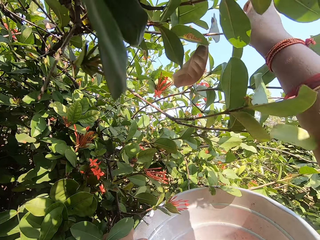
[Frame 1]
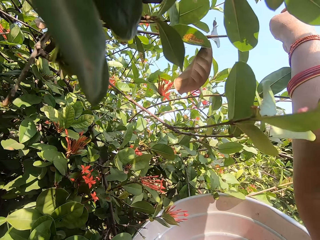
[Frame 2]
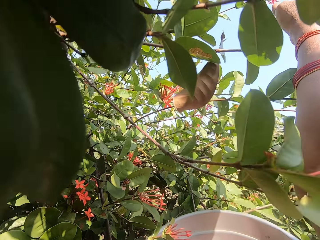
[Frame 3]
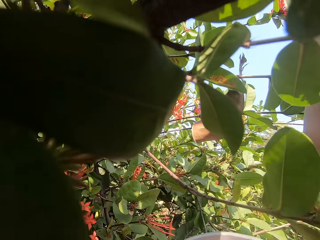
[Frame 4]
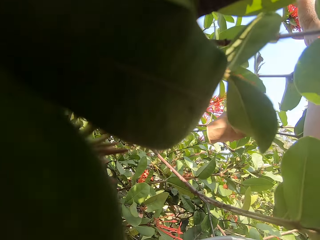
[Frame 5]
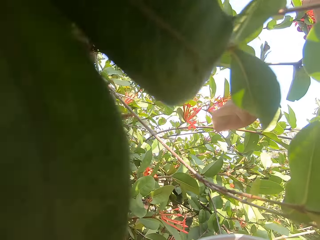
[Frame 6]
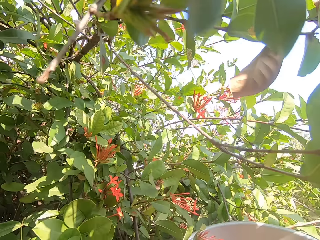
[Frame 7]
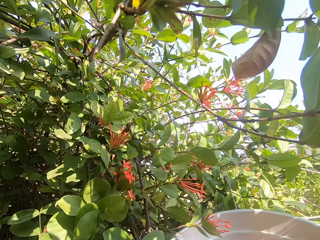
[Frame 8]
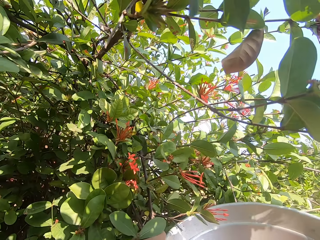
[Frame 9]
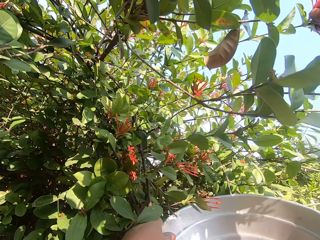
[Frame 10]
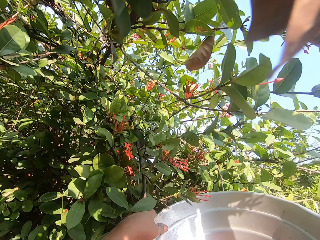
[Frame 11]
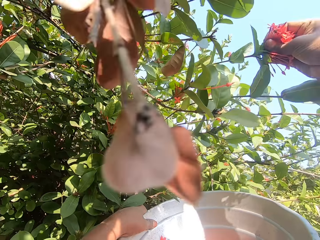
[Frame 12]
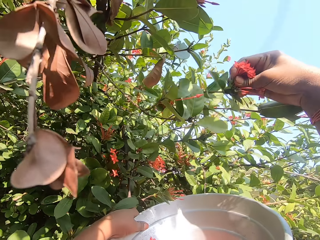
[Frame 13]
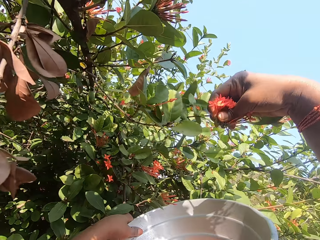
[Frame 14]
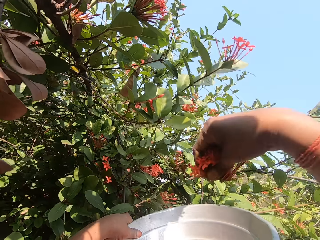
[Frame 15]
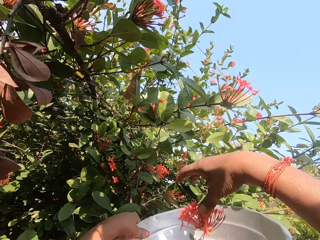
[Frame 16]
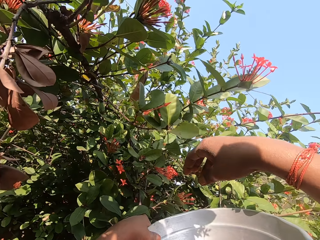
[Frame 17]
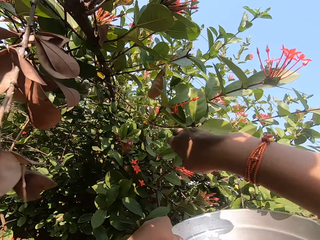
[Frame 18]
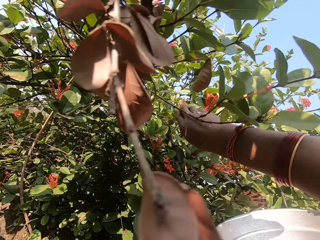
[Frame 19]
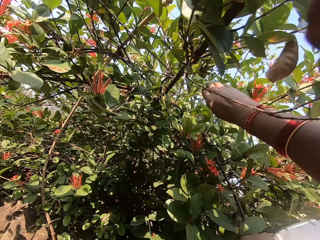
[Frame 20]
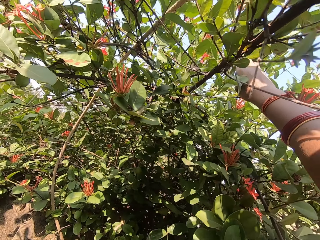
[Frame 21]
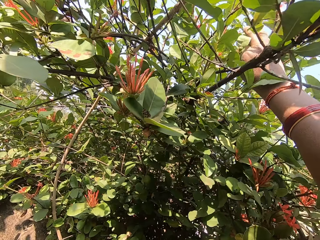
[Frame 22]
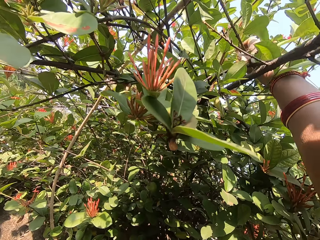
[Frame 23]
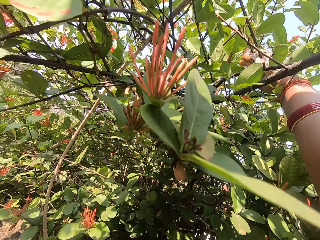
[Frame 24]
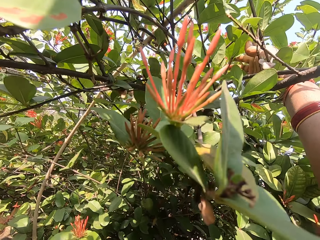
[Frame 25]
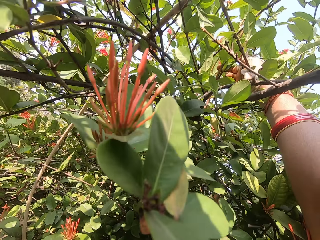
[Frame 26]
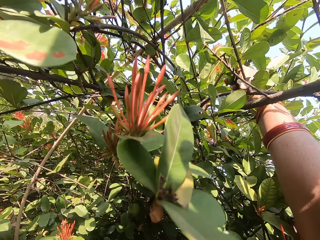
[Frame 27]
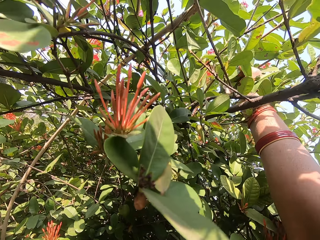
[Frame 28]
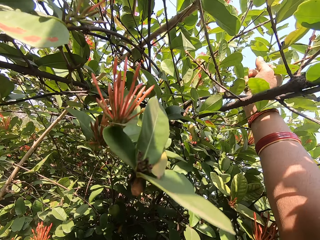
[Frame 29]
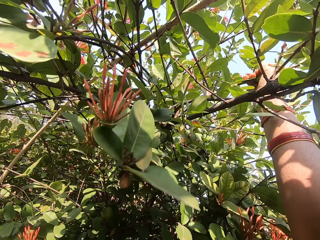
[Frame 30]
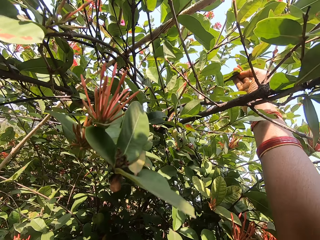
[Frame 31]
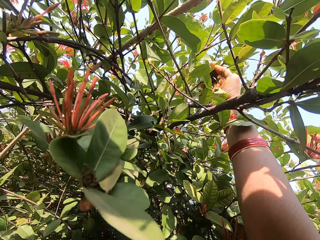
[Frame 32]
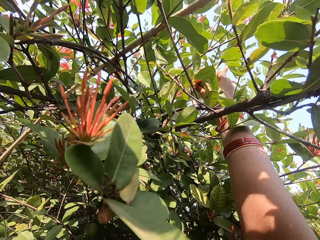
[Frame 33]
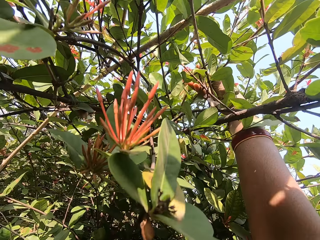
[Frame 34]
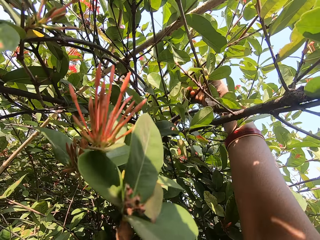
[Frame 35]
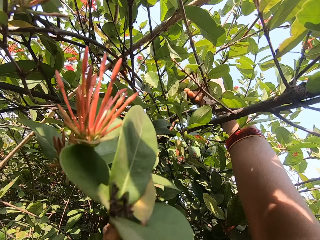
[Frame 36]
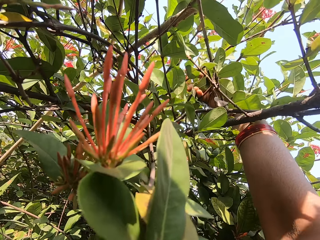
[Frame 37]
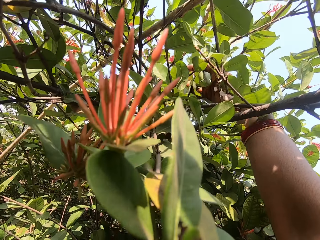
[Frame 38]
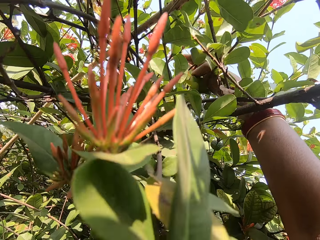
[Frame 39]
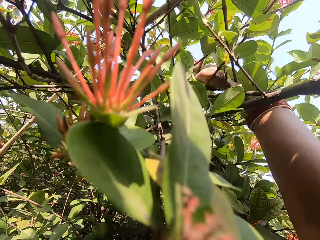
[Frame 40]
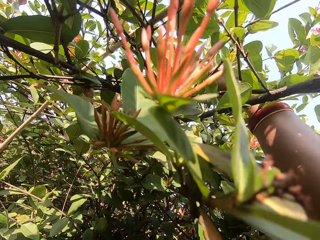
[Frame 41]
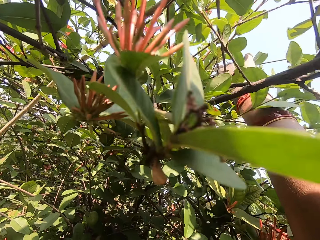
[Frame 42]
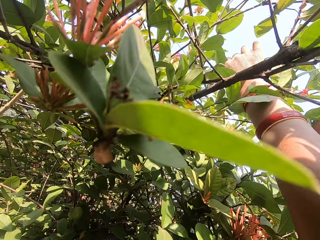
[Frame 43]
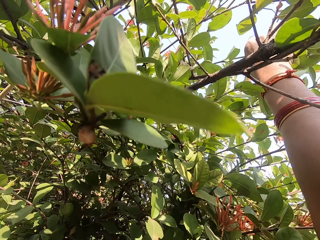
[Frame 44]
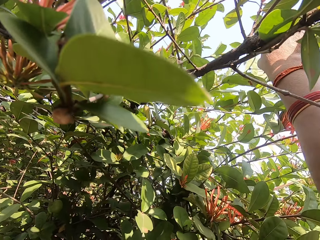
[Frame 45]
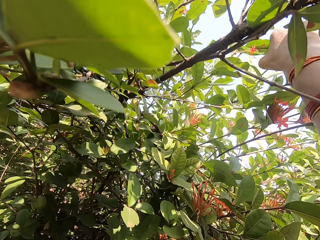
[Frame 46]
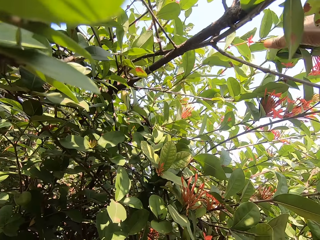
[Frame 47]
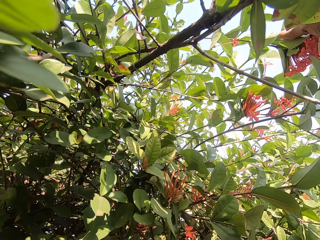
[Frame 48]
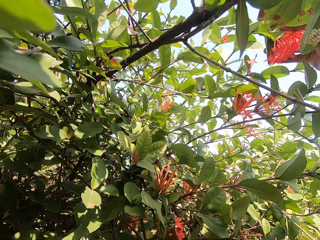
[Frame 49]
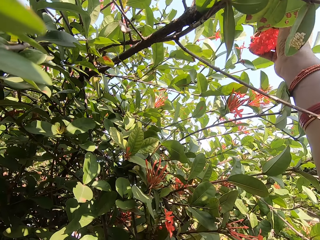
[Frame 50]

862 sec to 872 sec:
The camera wearer drops the flower in the basin in his other hand. He removes the flower. He plucks a flower with his other hand, drops the flower in the basin in his other hand. He grabs another tree branch with his hand.

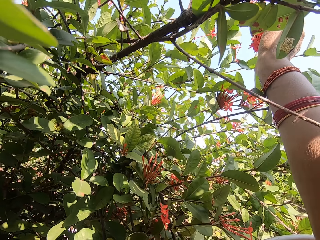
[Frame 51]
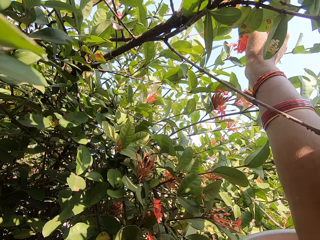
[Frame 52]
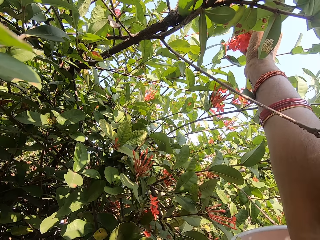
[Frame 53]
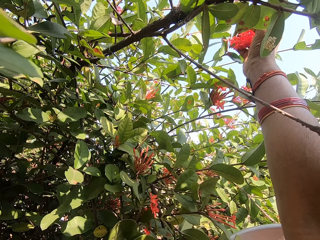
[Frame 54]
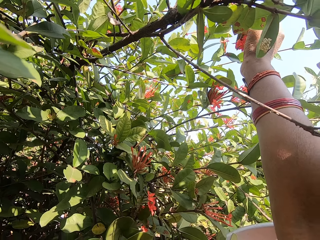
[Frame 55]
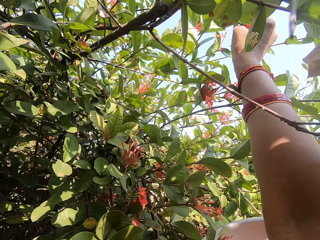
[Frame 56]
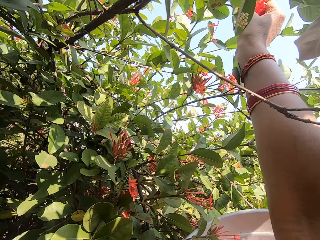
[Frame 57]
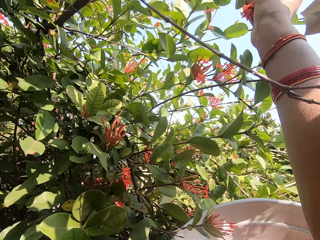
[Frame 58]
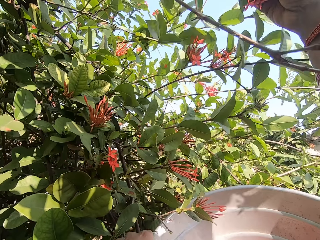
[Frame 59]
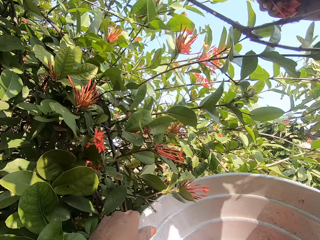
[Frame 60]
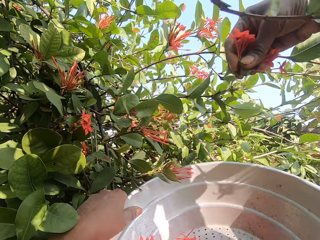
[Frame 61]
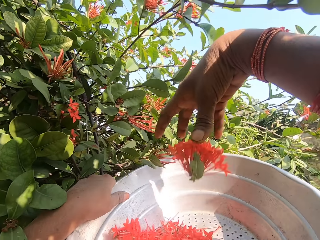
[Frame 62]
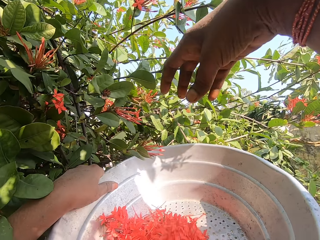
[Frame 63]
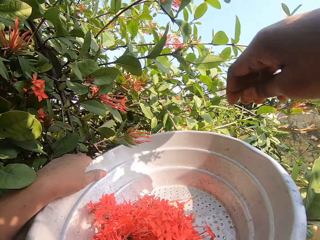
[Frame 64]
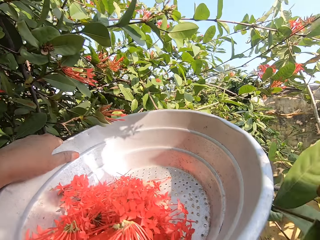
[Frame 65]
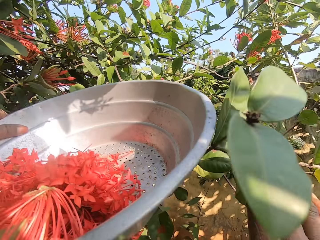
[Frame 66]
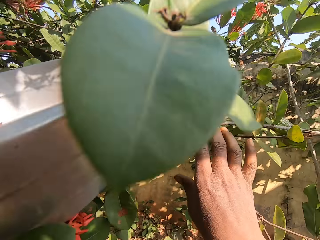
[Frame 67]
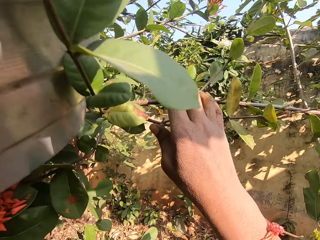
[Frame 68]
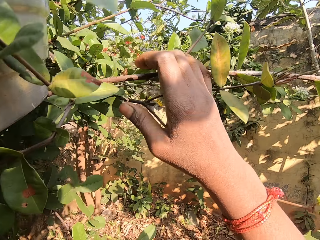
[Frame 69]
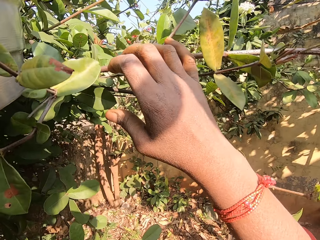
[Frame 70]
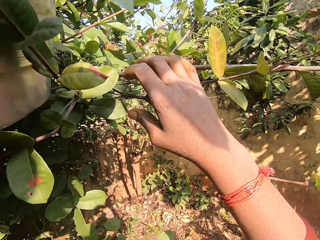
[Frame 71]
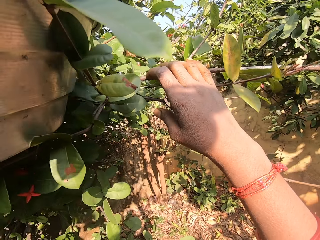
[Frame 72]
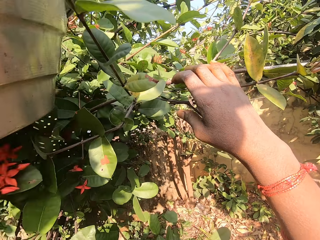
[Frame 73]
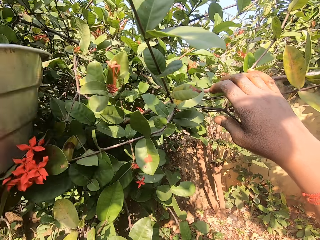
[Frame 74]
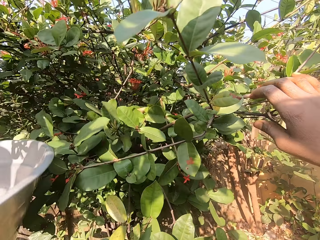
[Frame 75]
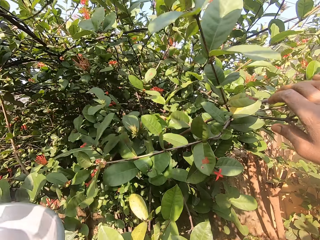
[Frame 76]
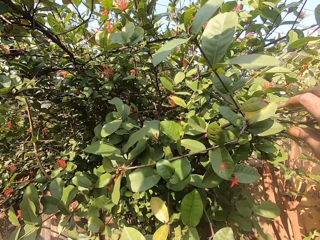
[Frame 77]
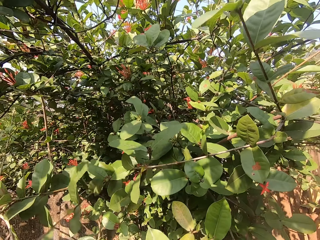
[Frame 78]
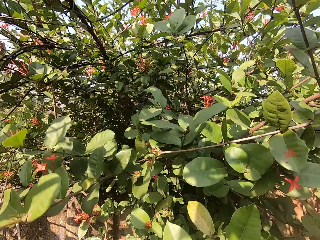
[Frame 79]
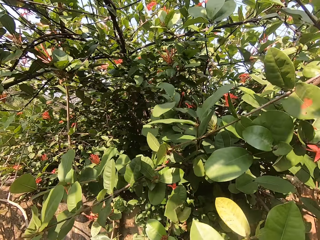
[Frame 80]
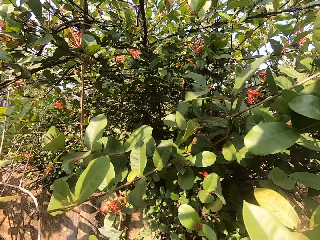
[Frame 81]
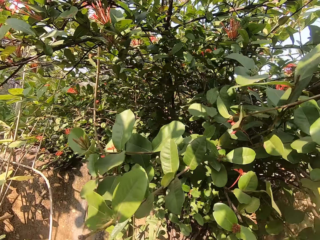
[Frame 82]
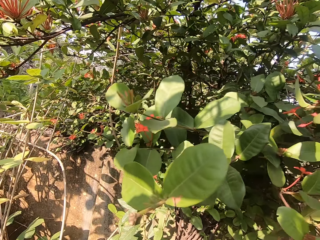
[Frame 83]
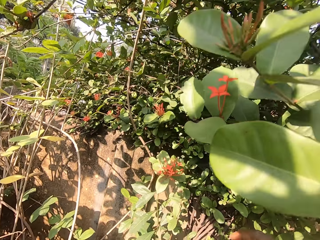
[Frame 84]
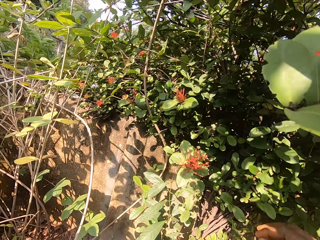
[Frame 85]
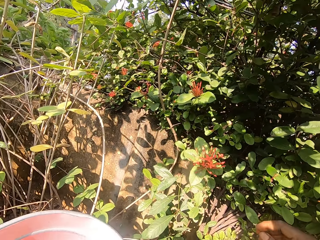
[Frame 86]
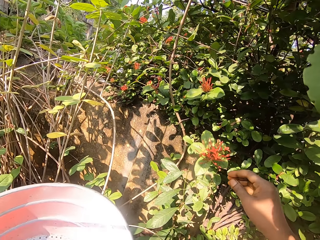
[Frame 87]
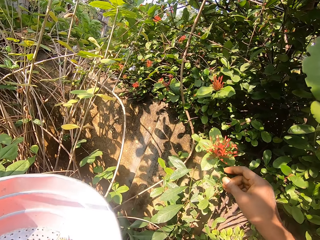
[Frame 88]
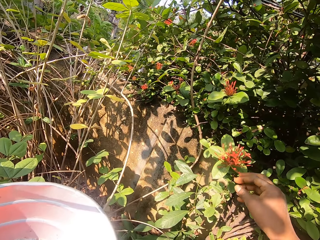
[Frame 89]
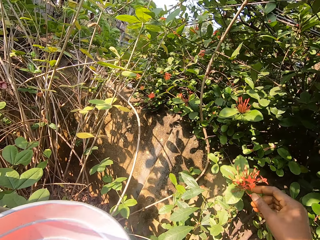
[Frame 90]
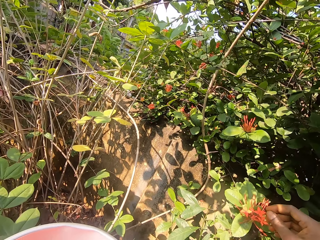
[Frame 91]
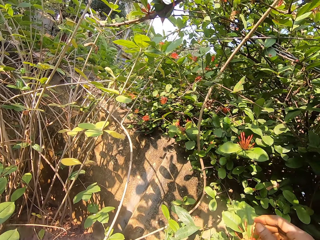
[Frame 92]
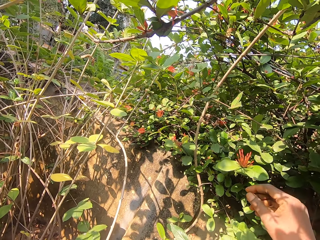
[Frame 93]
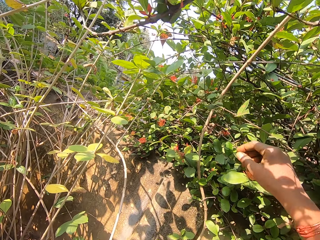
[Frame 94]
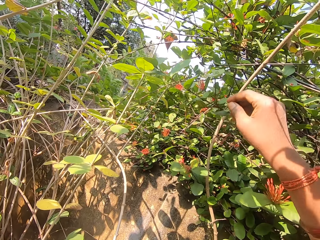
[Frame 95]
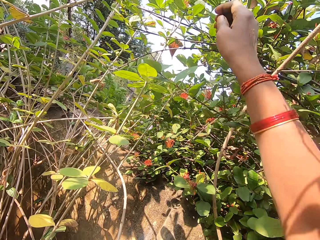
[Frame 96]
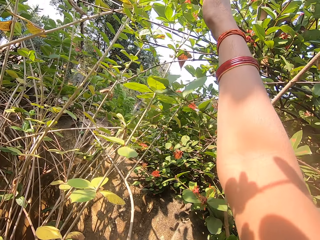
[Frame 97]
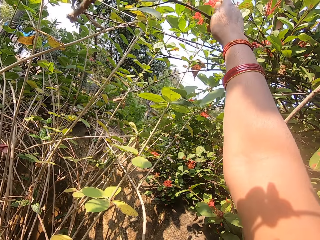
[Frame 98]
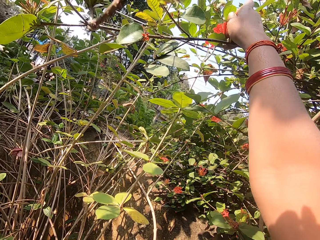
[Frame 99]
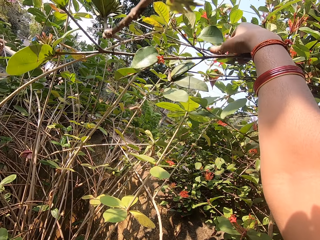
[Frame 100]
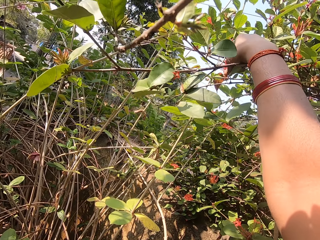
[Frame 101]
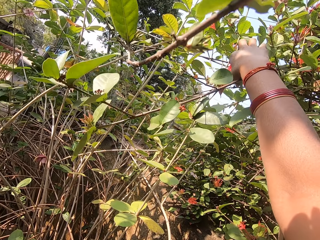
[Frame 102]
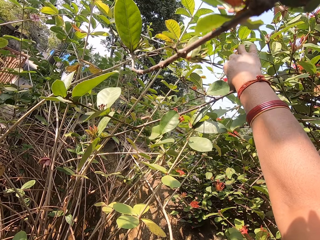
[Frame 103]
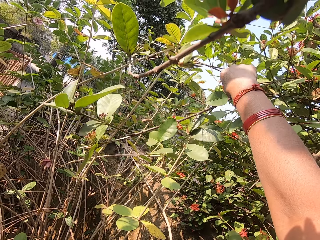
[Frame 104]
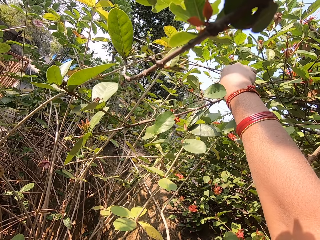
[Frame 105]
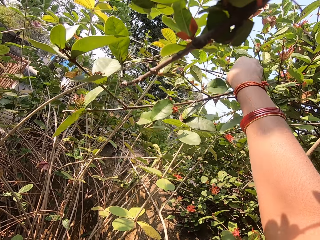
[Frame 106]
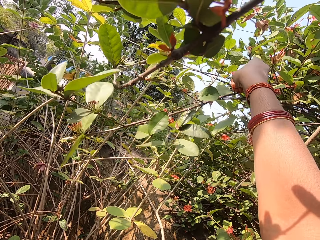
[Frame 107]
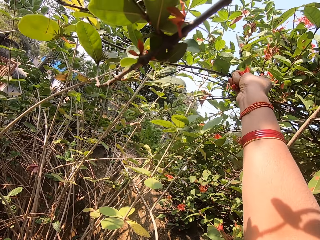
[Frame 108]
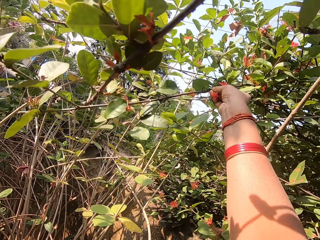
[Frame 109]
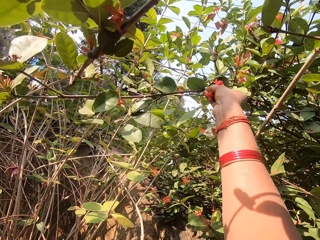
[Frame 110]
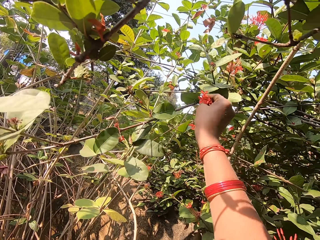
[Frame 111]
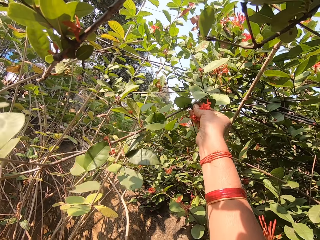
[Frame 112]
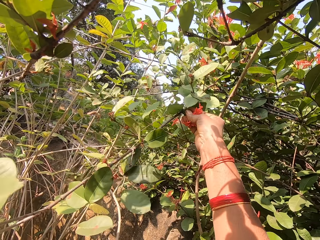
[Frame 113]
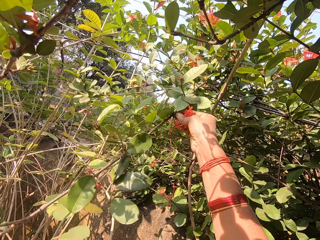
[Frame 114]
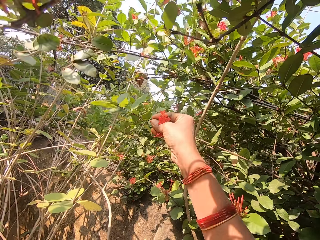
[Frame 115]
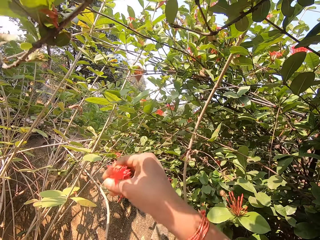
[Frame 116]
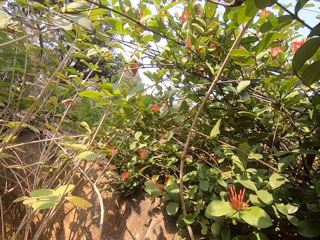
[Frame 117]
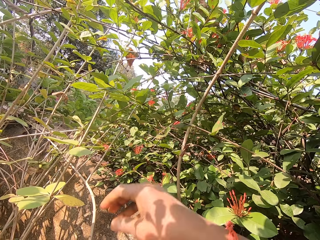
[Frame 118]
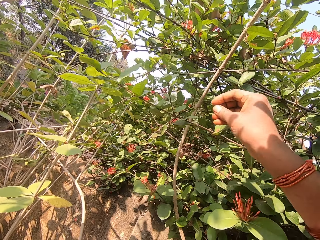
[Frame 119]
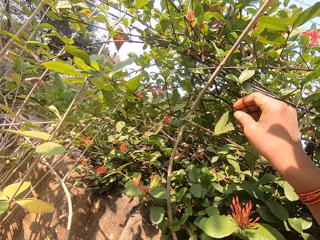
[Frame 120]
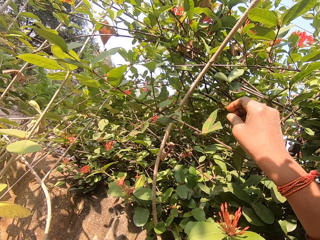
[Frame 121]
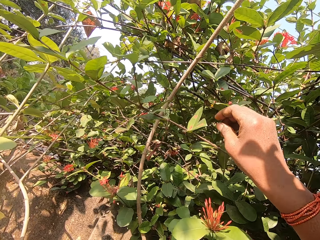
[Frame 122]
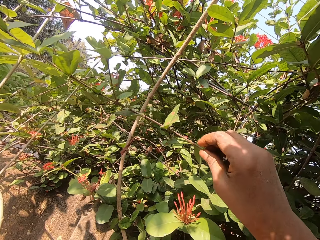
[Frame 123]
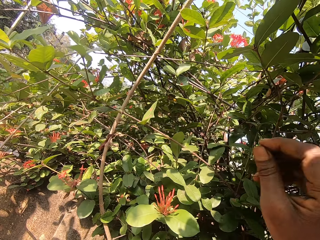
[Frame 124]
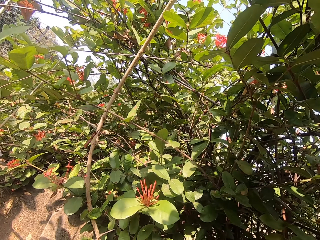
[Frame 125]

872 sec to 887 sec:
The camera wearer plucks a flower with his other hand. He drops the flower in the basin in his other hand. He pushes the branches, grabs another tree branch with his hand, and lowers the basin in his other hand. He looks around for a flower. He removes the flower. He plucks a flower with his other hand. He drops the flower in the basin in his other hand.
